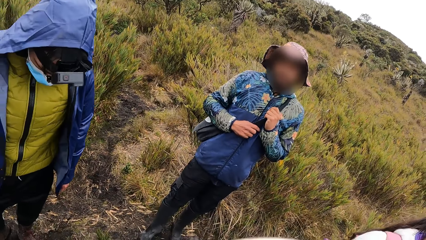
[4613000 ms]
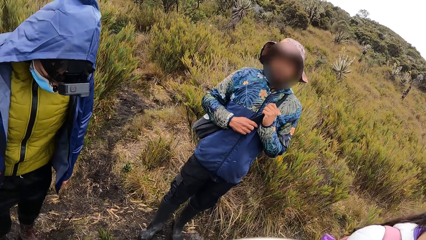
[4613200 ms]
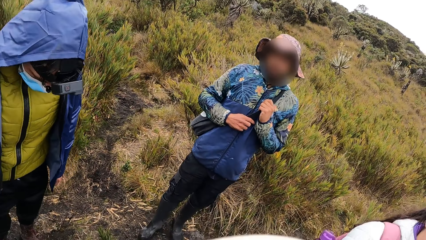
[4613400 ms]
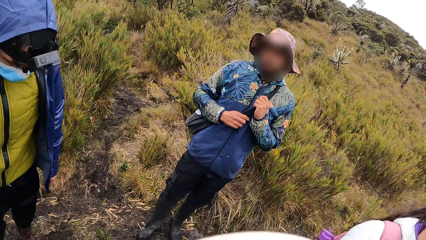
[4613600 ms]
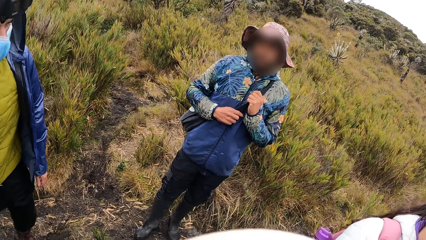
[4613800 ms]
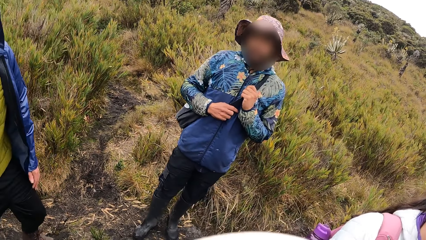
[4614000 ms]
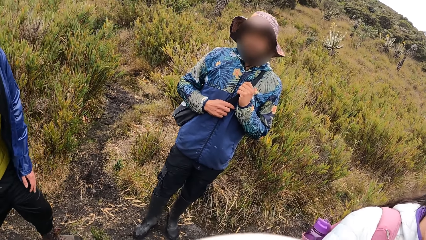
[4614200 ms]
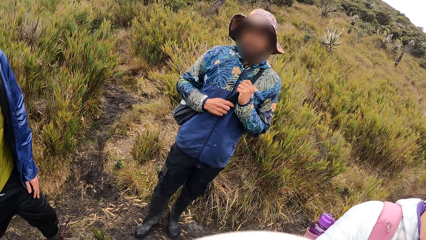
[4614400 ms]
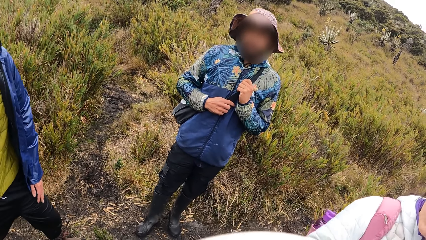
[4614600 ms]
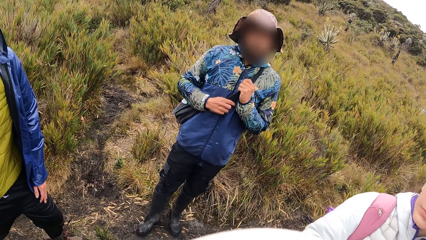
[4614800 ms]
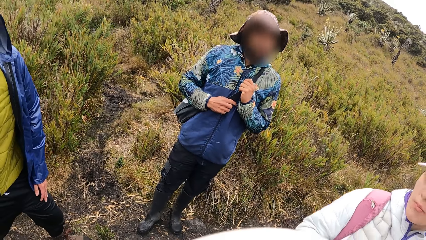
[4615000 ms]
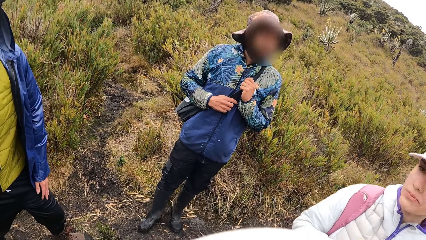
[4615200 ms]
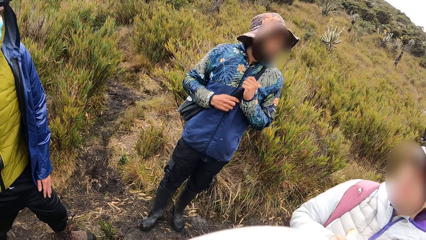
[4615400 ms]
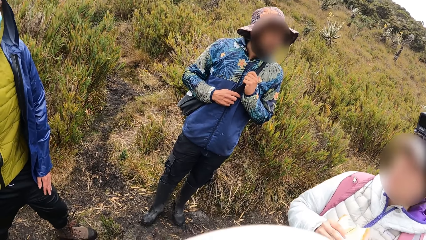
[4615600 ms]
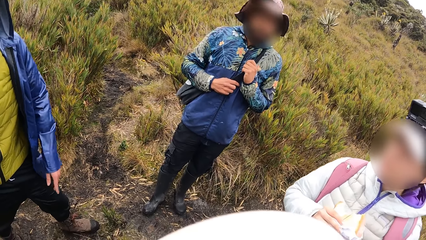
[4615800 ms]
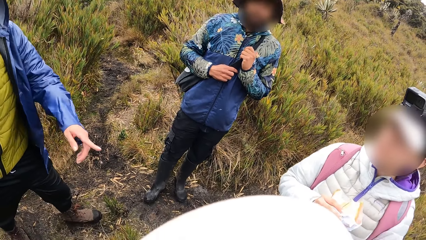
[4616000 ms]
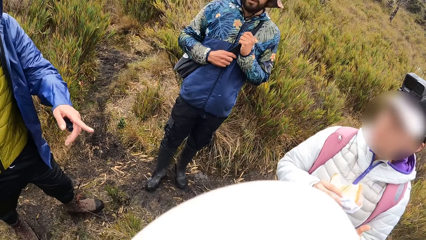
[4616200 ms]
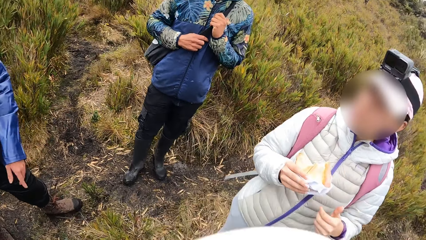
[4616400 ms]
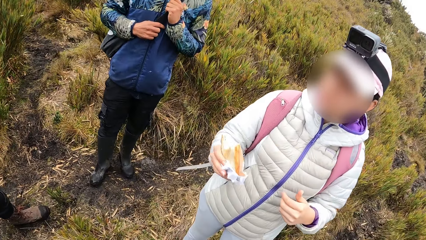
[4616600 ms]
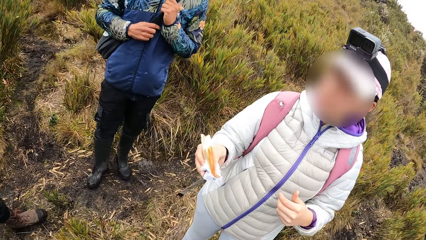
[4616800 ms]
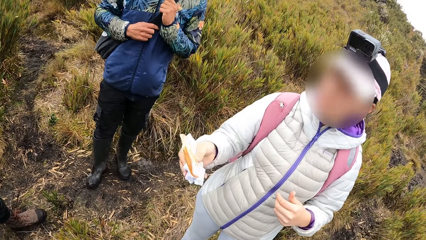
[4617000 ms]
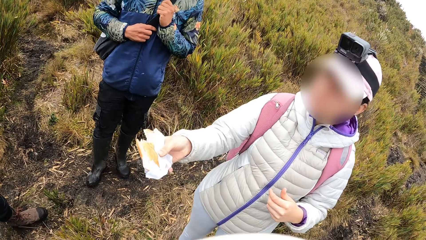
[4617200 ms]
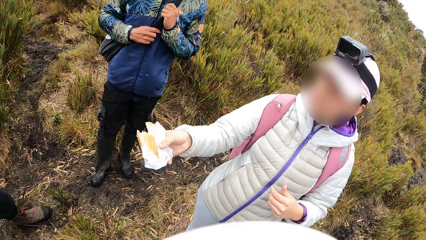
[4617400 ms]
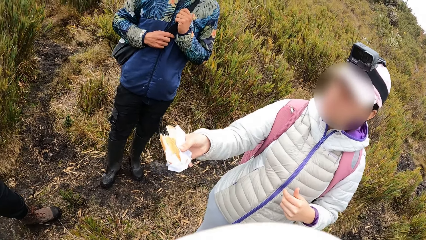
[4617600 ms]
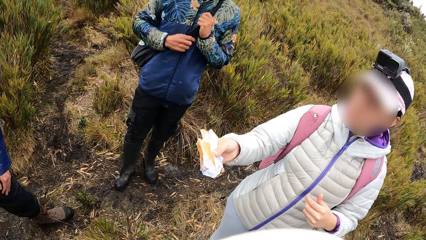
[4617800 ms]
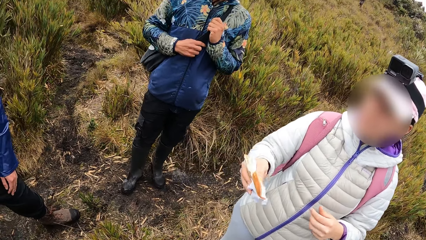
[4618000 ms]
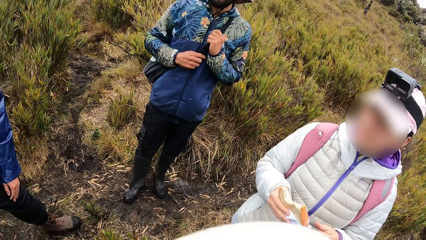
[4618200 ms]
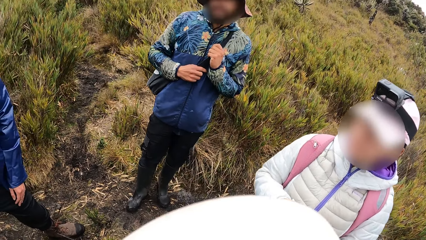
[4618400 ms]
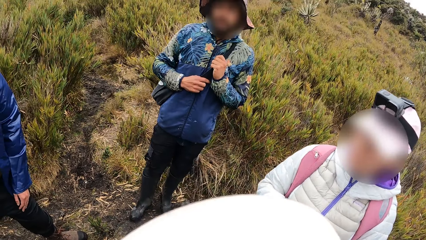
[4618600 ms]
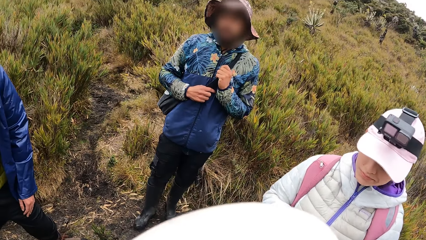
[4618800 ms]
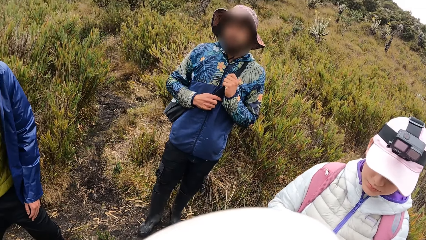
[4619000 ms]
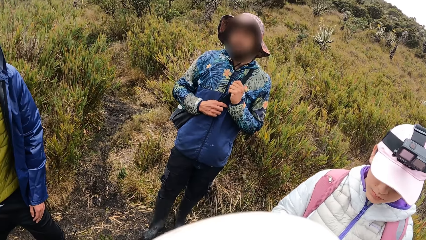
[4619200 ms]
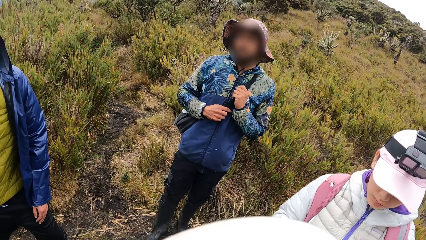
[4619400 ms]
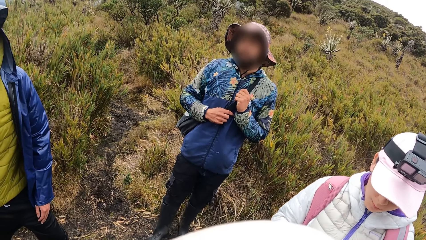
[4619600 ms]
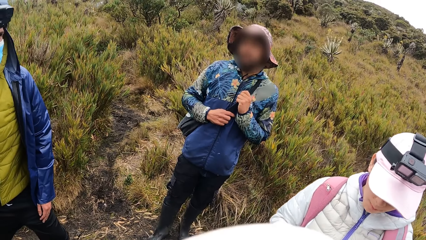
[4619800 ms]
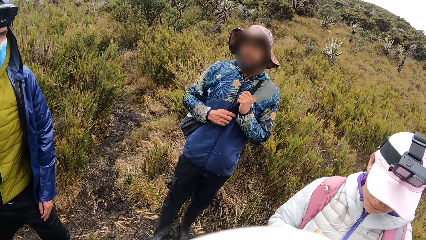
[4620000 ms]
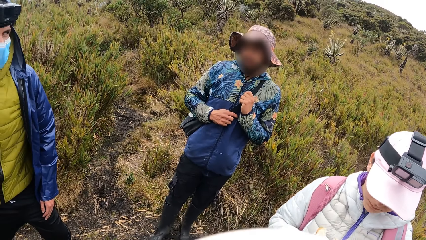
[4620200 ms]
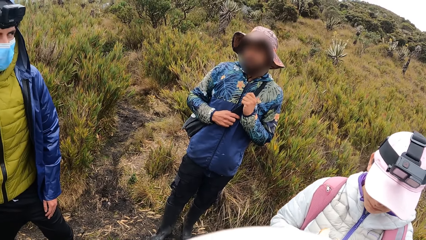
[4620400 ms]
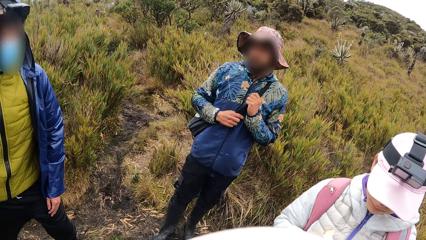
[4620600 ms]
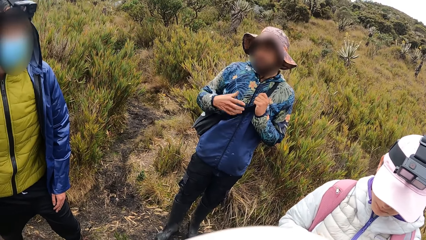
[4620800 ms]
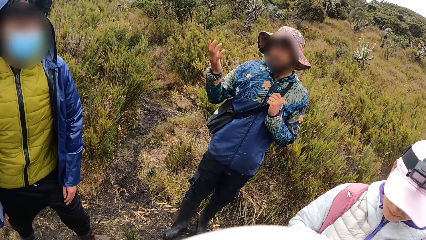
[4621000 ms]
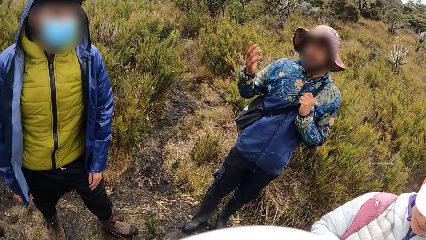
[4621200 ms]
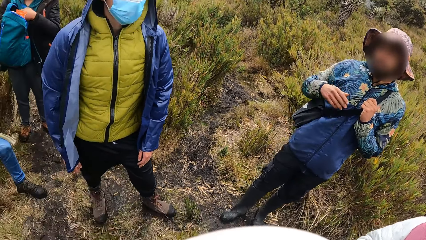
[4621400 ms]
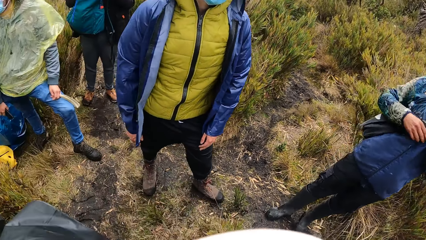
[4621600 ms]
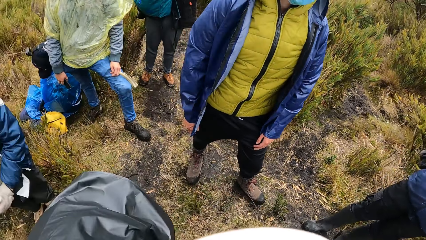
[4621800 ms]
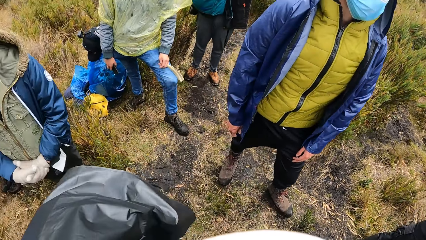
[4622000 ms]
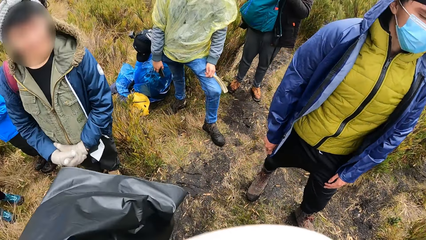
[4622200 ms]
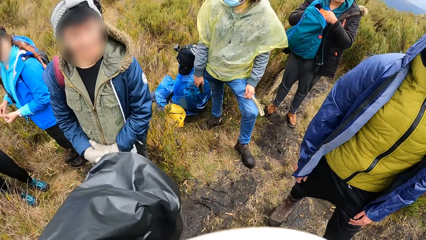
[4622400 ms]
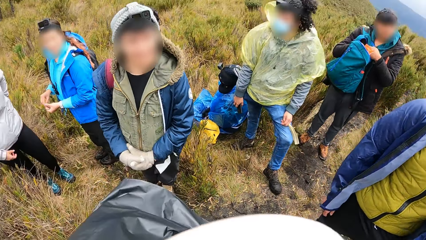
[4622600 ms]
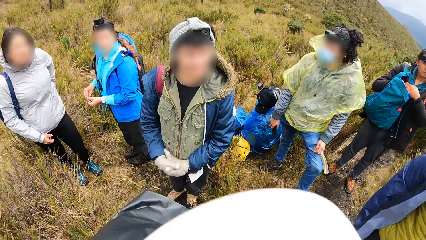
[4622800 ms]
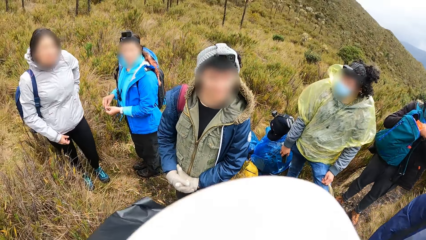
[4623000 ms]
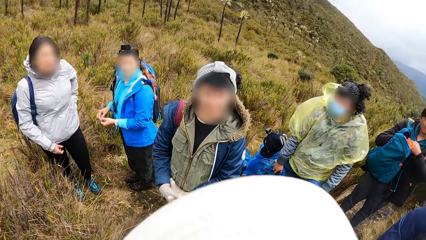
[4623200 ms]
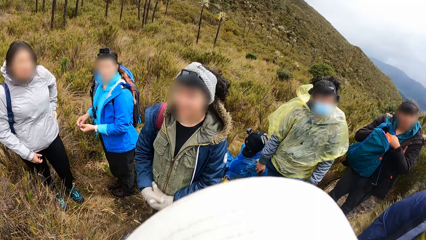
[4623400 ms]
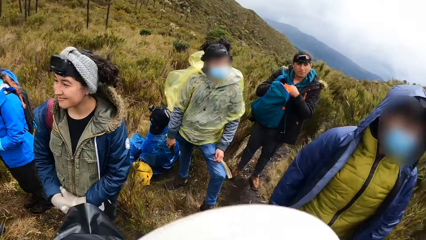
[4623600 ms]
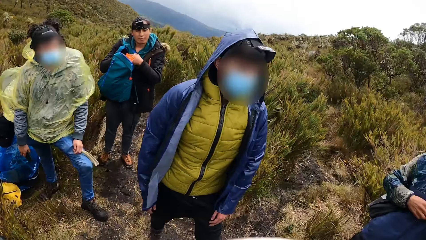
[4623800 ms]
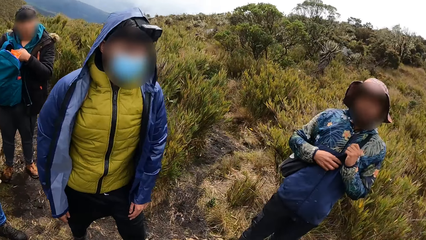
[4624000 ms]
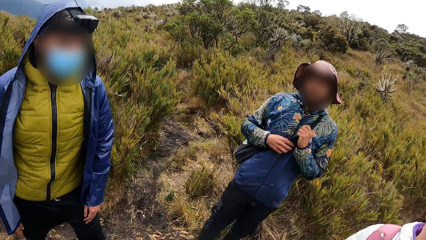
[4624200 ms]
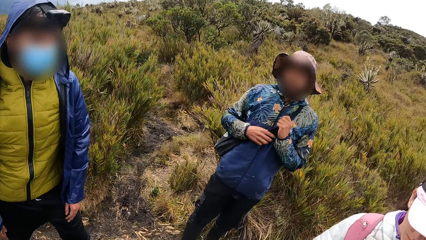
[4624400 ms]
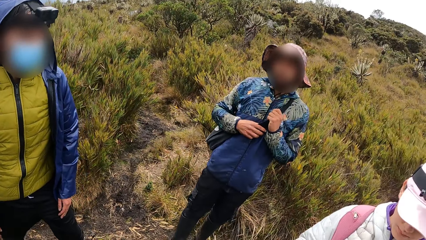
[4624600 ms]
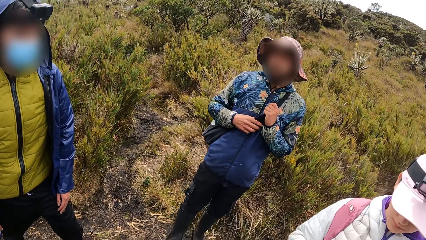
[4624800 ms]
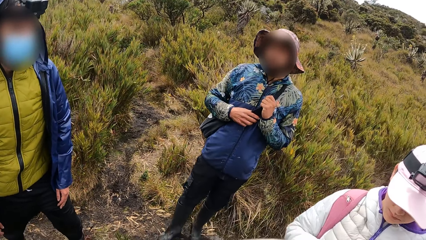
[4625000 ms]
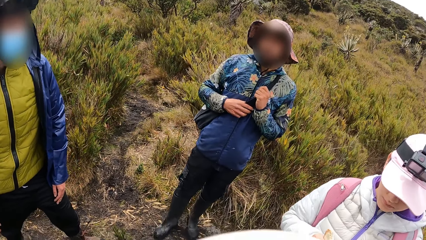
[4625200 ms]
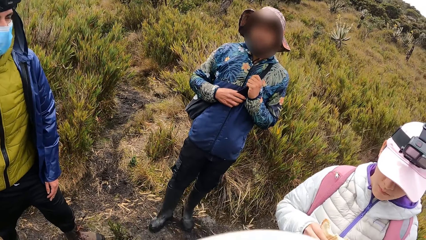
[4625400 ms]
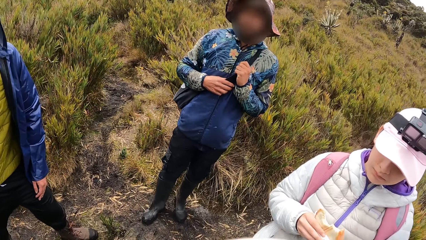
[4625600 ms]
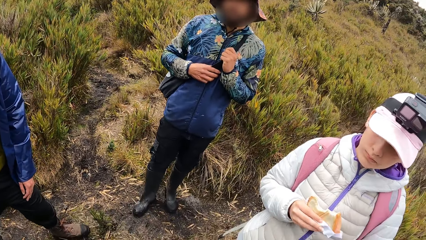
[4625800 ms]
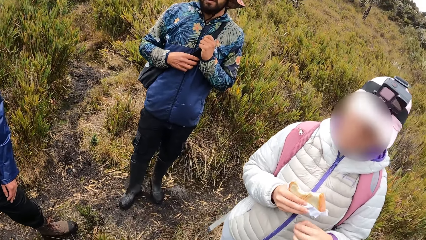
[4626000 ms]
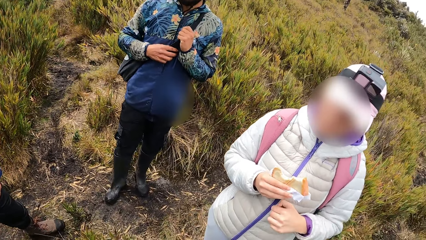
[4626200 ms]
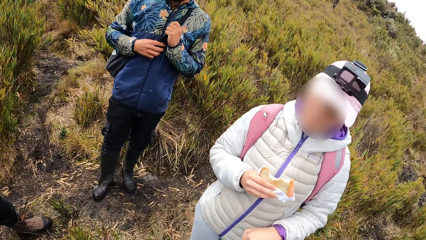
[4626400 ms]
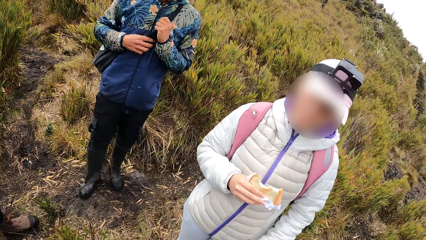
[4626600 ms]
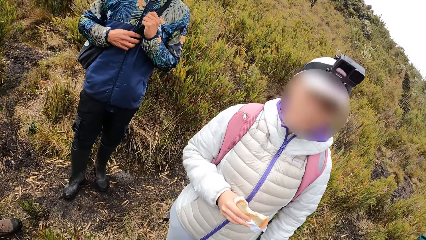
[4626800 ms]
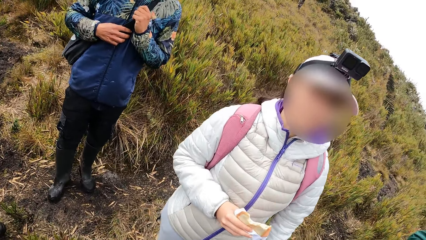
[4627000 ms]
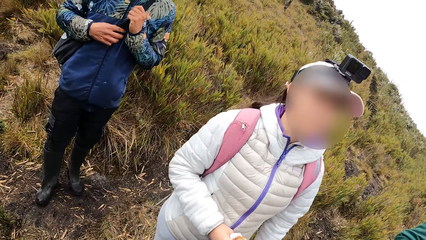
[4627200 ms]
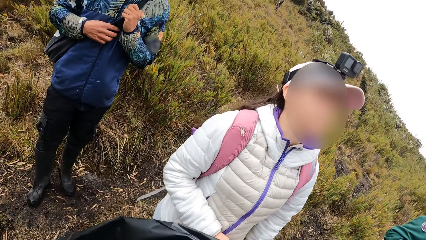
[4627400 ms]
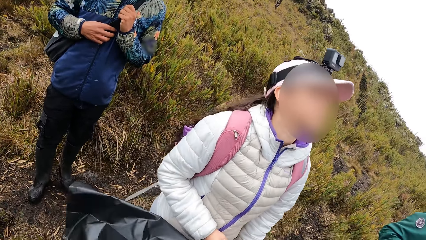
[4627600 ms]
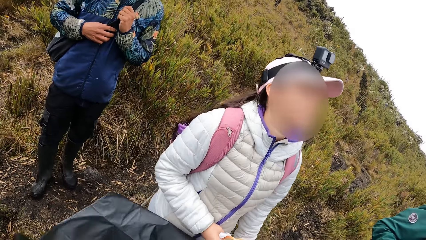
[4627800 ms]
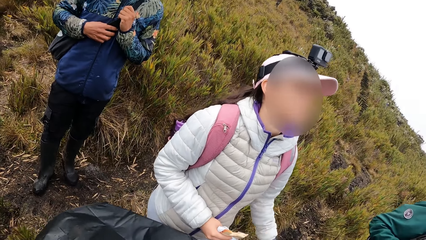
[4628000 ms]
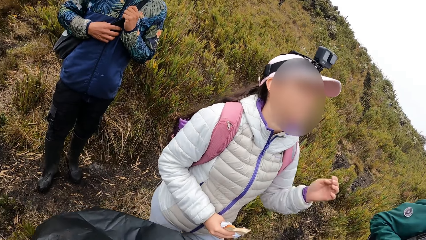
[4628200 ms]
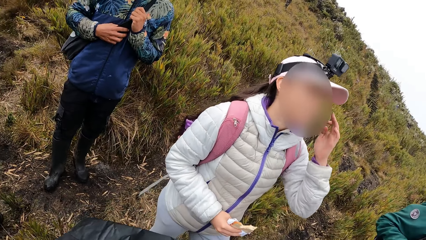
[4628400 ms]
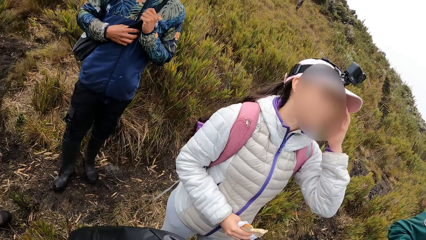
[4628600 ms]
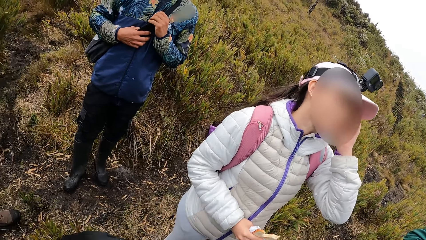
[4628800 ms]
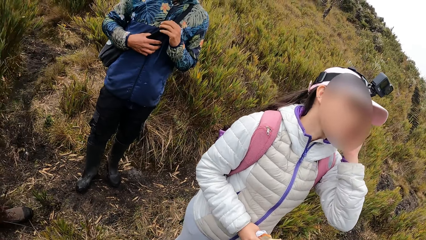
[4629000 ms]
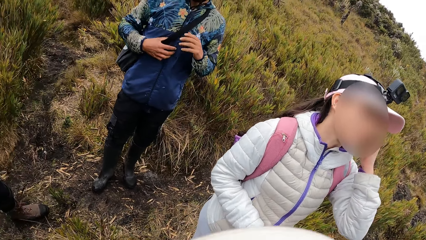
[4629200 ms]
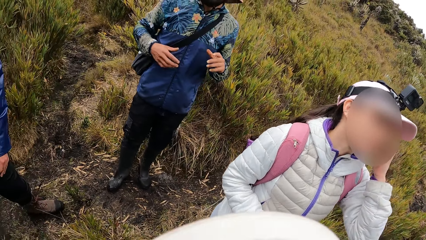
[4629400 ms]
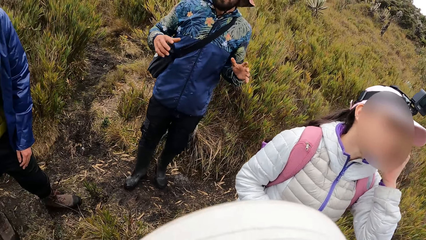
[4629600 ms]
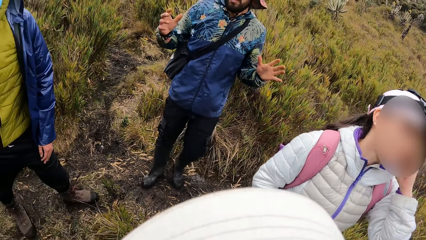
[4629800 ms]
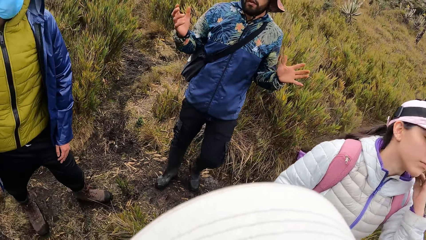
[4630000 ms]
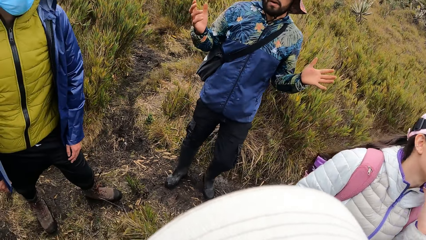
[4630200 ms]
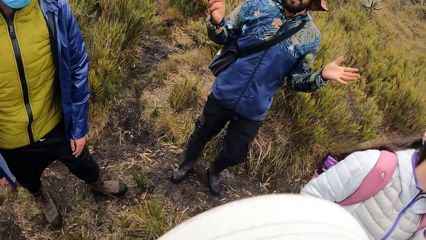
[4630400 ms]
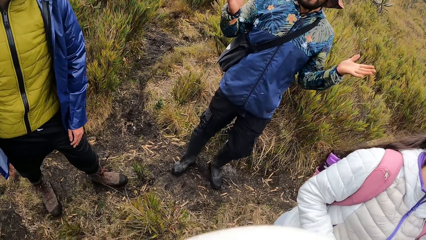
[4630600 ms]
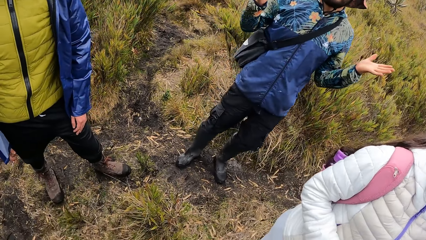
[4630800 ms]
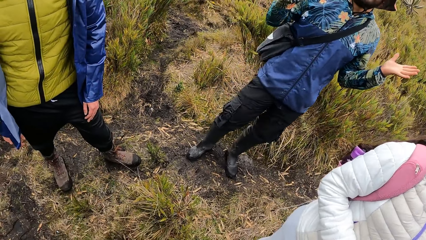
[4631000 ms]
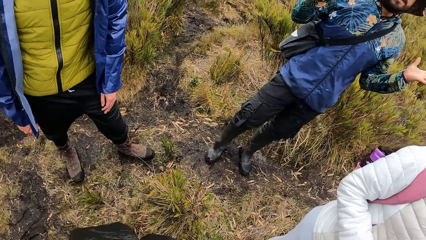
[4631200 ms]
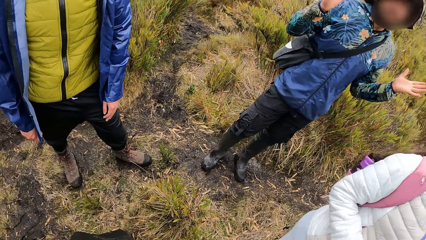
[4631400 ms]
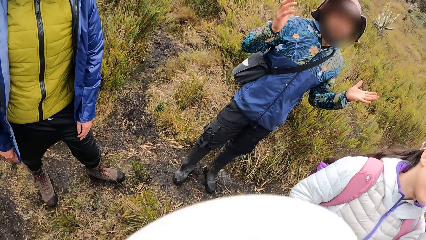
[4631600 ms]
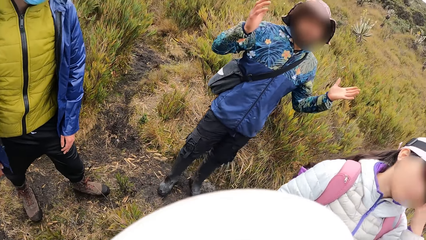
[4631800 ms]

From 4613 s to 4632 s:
A man points at the camera wearer. The camera wearer looks around. Another man interacts with the camera wearer.
